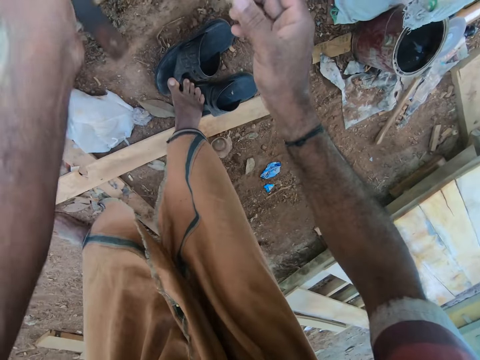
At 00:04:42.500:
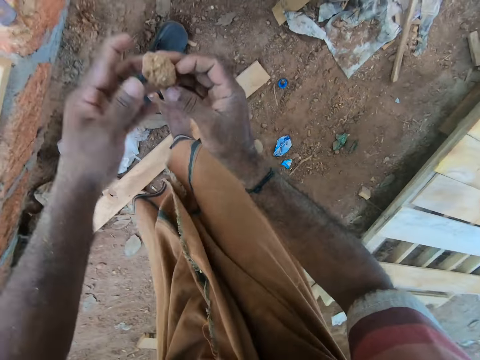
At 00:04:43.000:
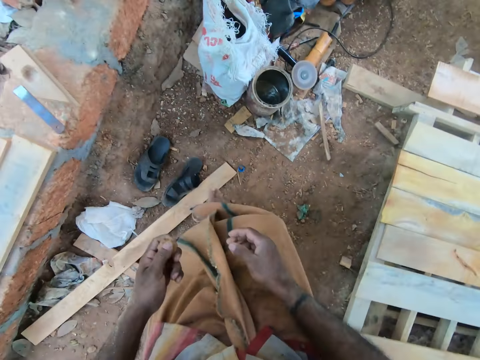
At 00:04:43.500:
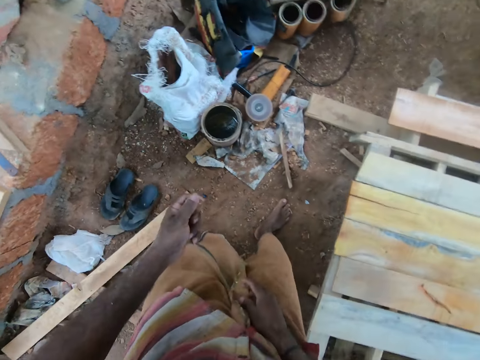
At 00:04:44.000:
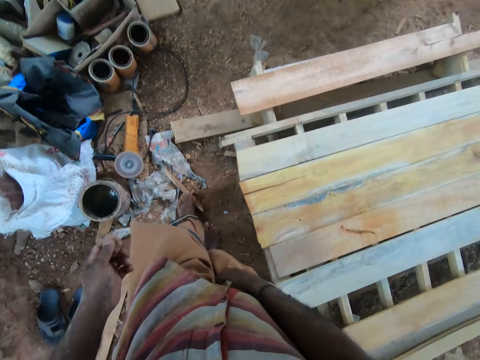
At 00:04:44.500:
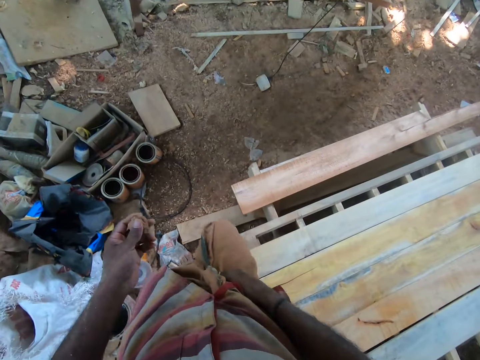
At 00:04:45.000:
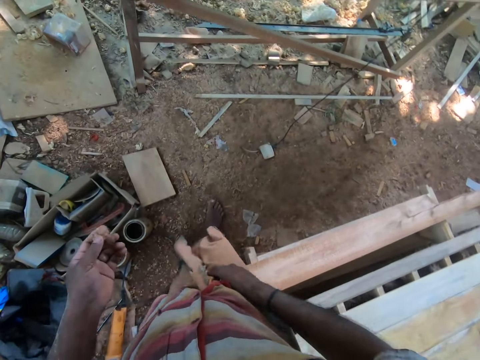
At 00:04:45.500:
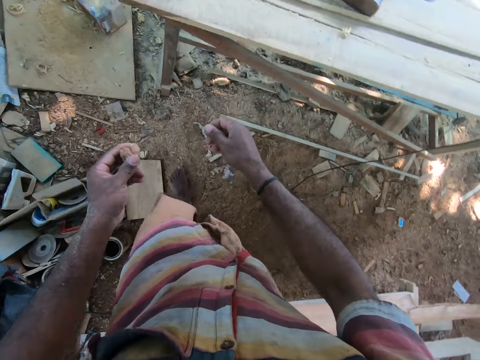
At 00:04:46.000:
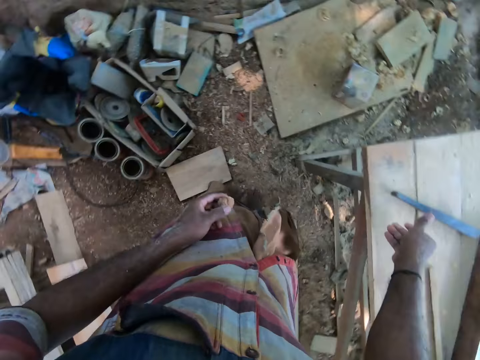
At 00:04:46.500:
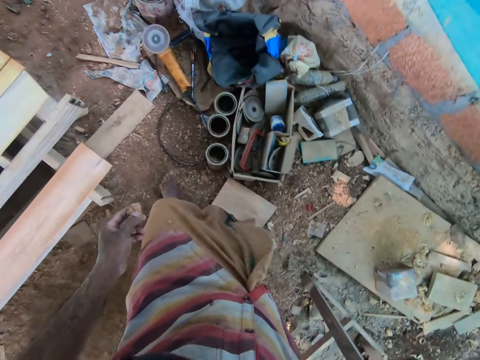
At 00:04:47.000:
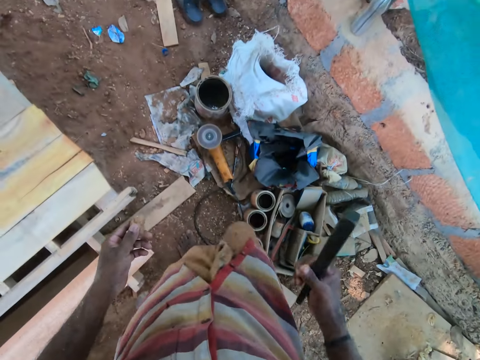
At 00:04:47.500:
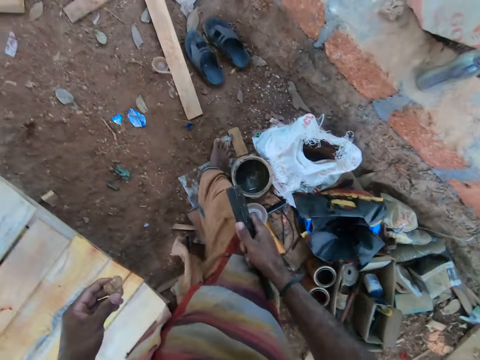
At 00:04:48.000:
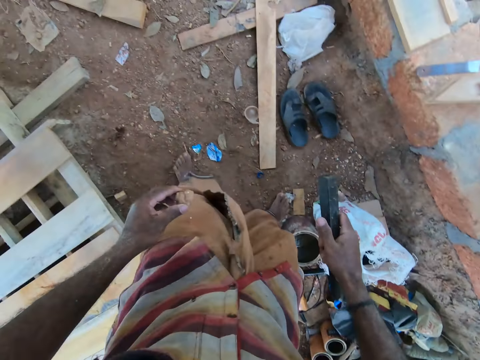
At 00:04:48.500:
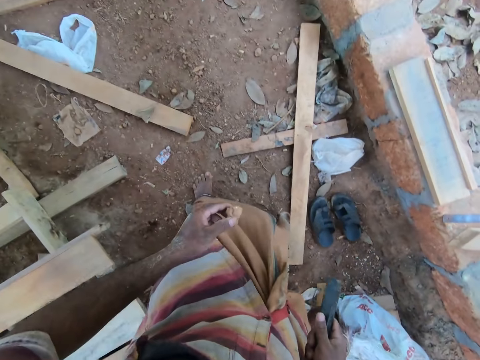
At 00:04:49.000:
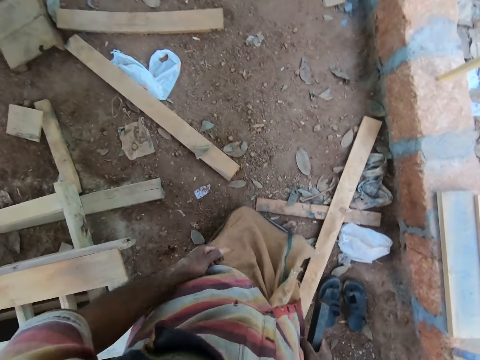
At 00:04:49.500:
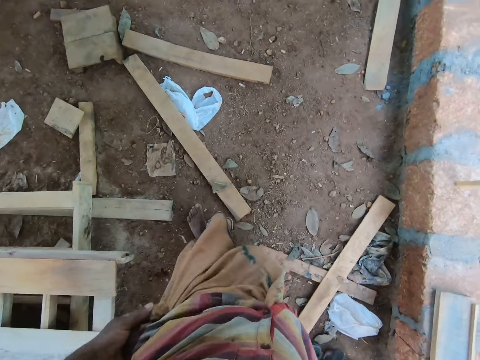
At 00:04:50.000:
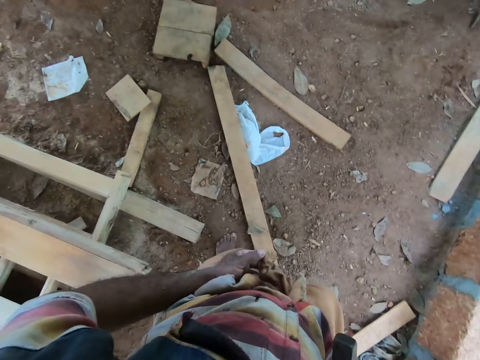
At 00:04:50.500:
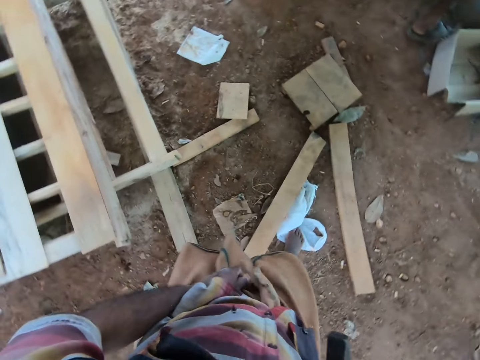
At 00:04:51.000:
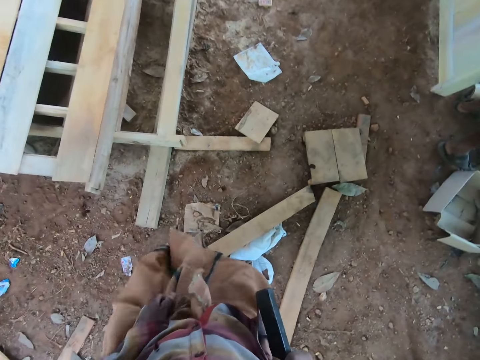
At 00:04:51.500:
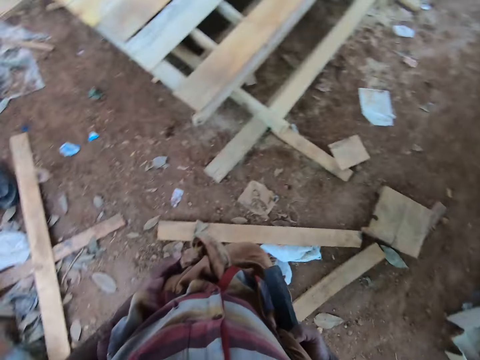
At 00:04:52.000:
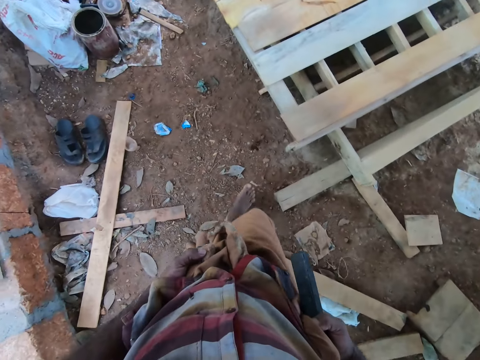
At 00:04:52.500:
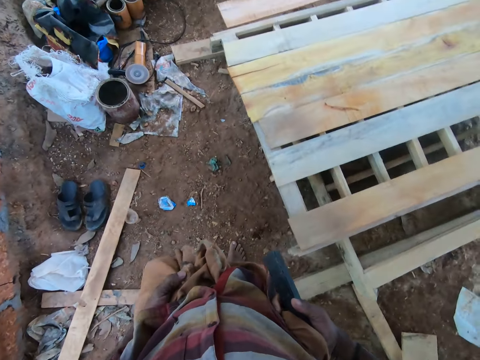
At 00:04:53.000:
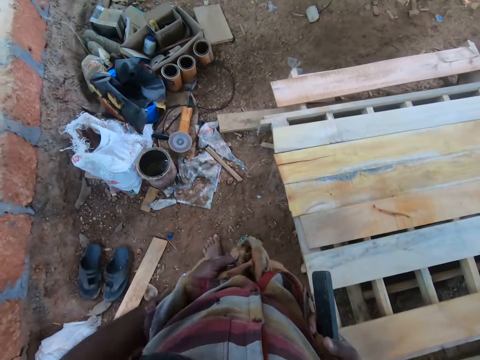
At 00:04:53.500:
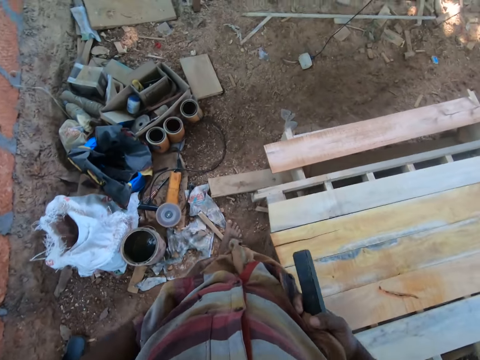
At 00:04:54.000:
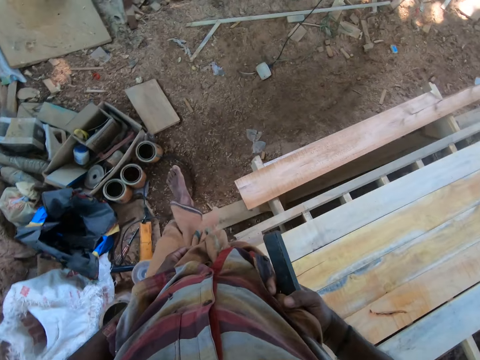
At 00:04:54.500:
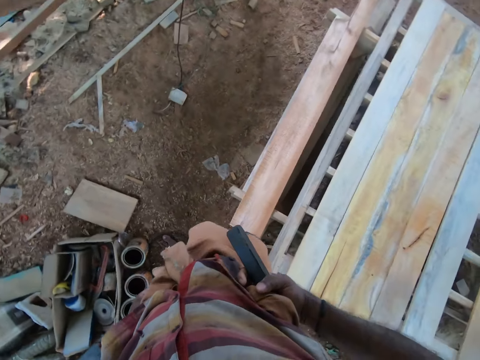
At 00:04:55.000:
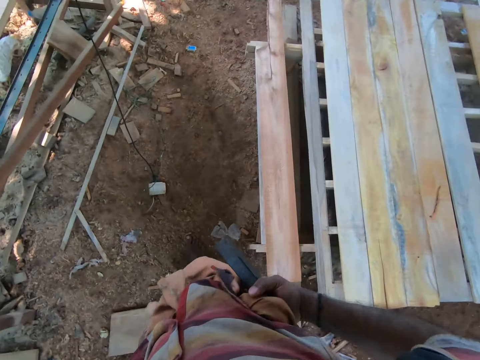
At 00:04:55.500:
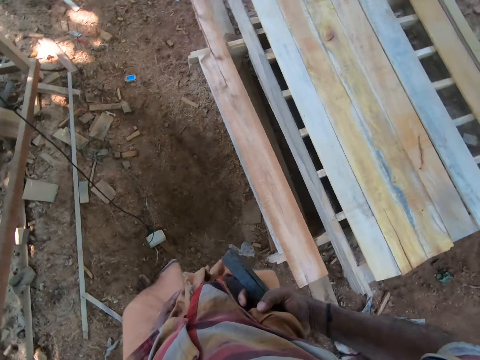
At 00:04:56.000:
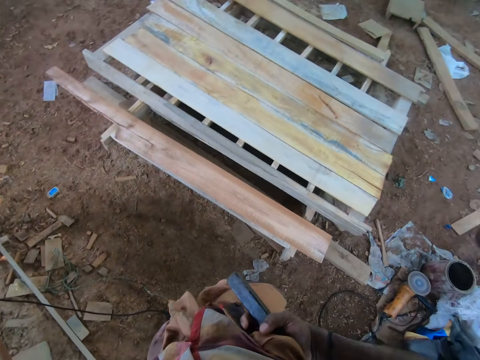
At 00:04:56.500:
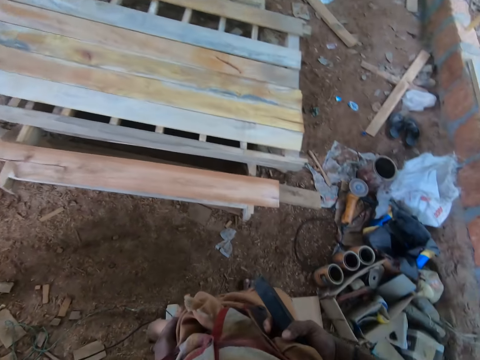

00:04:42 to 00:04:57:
The camera wearer drops the block plane blade on the ground with his left hand. He passes the stone from his right hand to his left hand. He walks around. He picks a piece of metal on a table with his right hand. He walks around. He adjusts his cloth with his left hand. He talks to a man.

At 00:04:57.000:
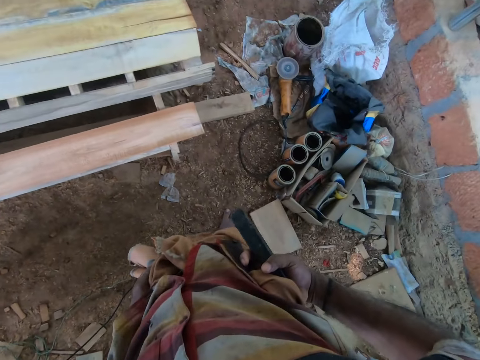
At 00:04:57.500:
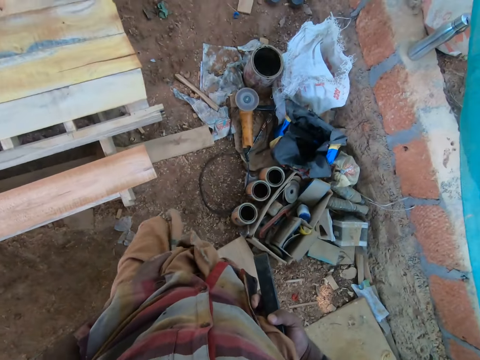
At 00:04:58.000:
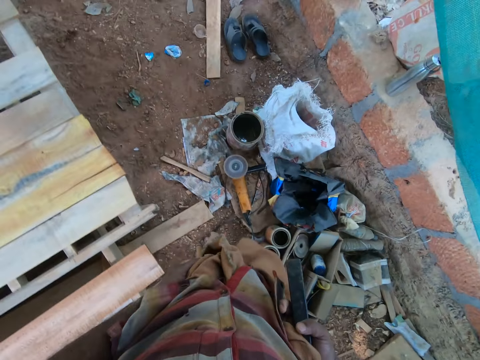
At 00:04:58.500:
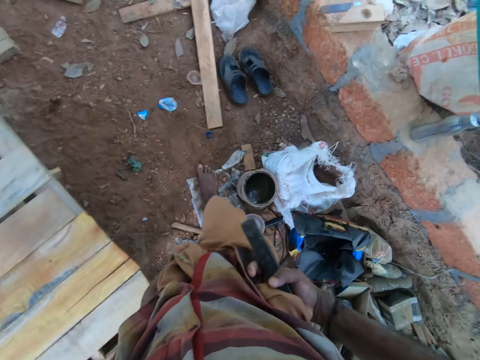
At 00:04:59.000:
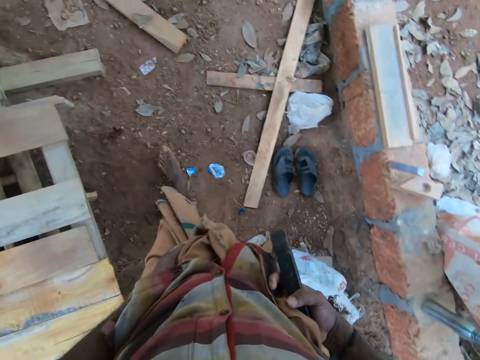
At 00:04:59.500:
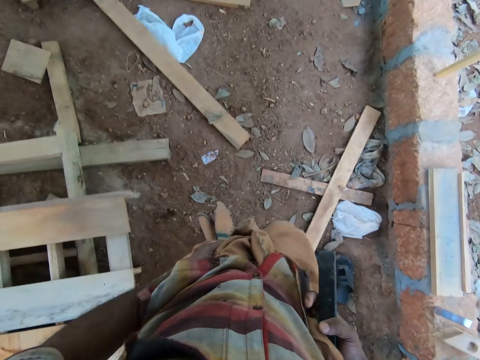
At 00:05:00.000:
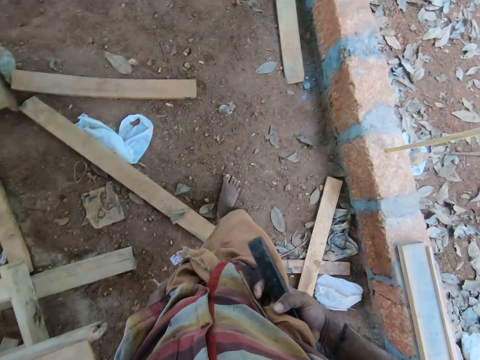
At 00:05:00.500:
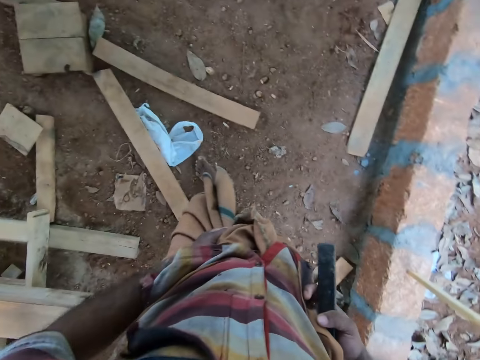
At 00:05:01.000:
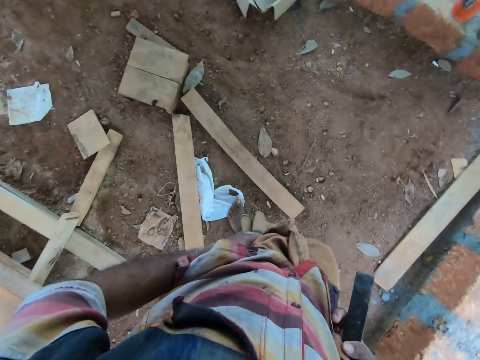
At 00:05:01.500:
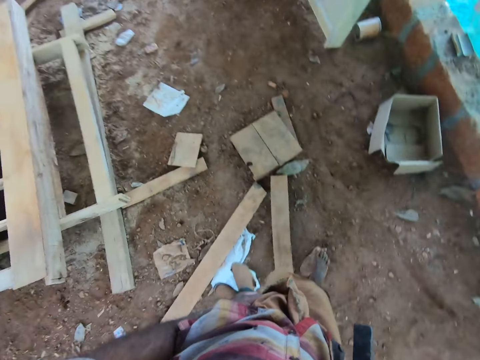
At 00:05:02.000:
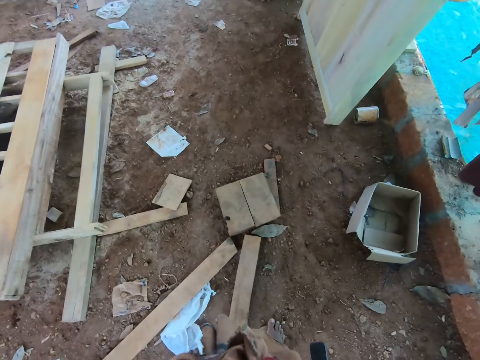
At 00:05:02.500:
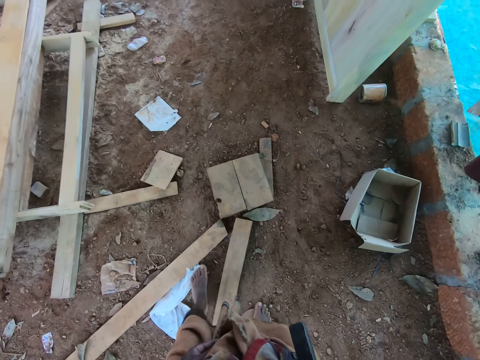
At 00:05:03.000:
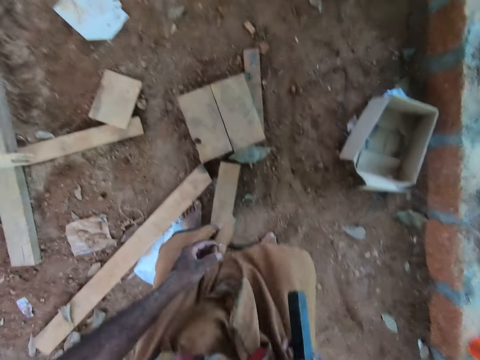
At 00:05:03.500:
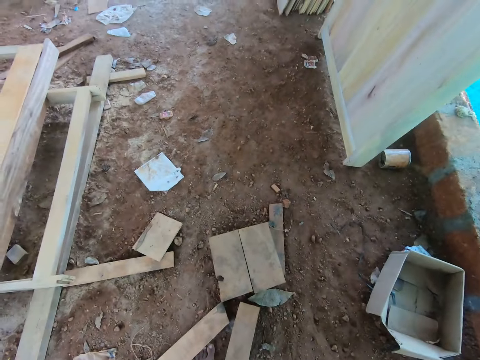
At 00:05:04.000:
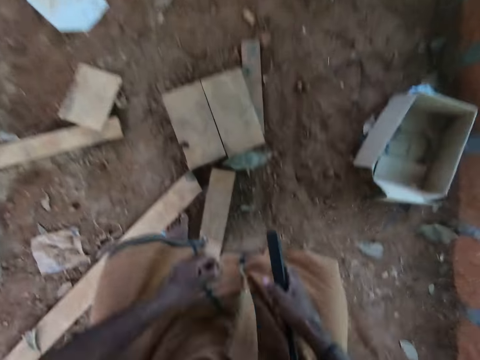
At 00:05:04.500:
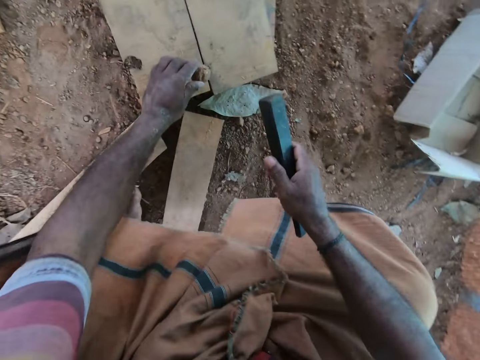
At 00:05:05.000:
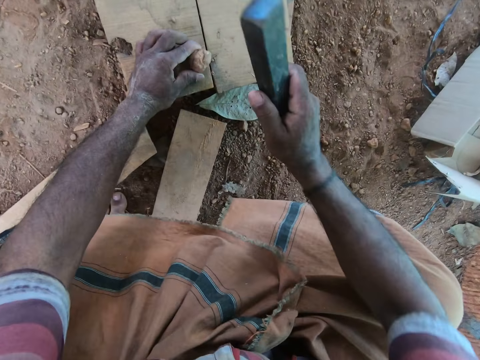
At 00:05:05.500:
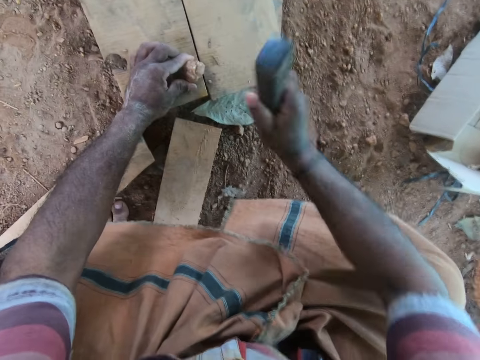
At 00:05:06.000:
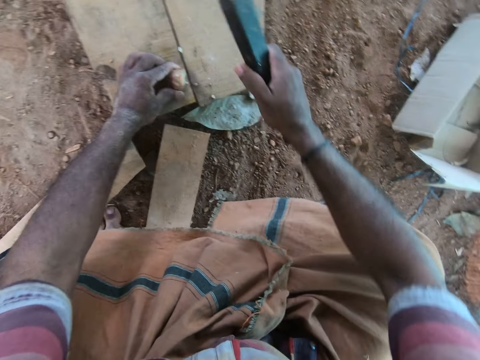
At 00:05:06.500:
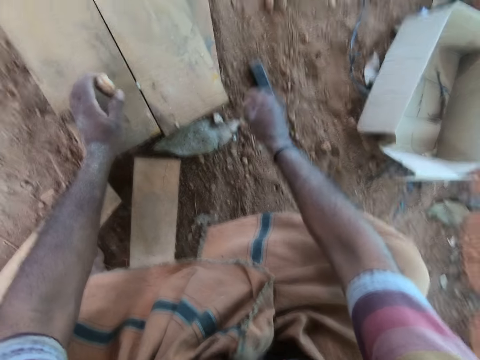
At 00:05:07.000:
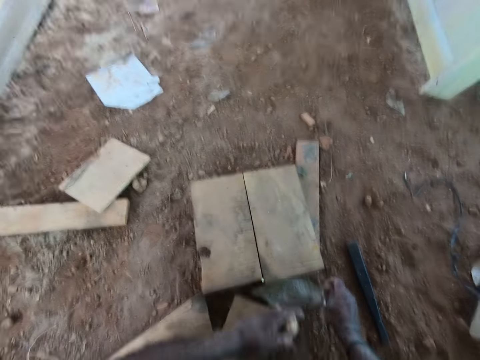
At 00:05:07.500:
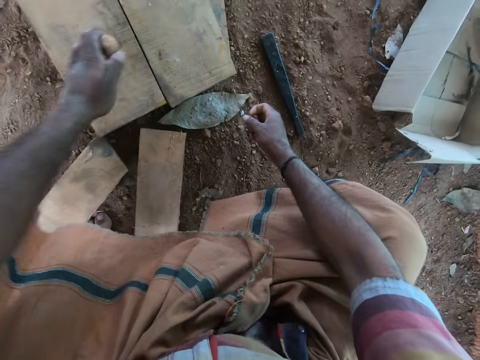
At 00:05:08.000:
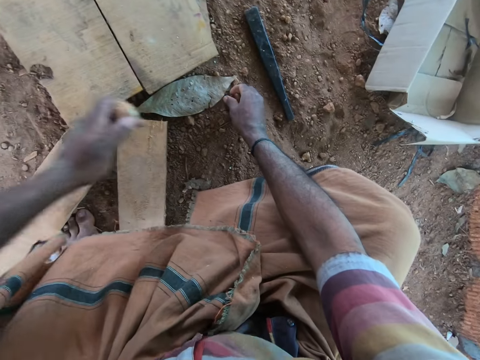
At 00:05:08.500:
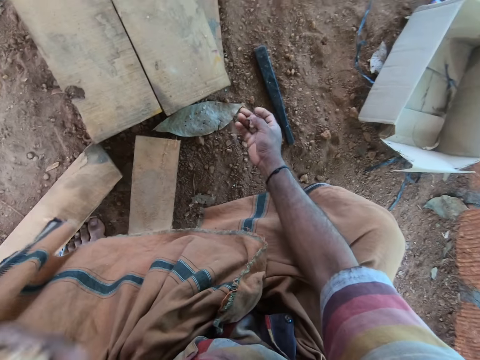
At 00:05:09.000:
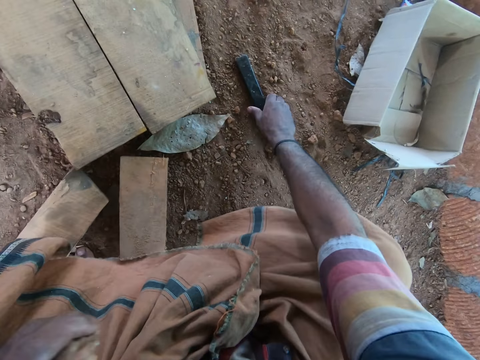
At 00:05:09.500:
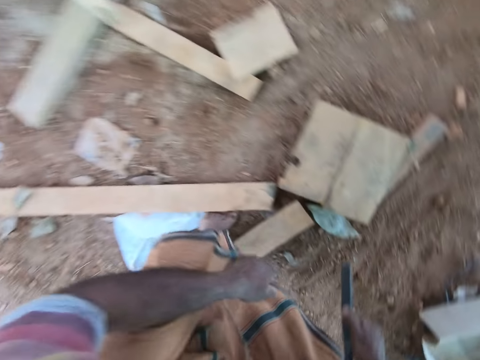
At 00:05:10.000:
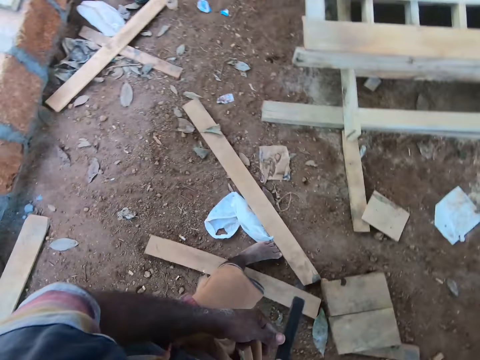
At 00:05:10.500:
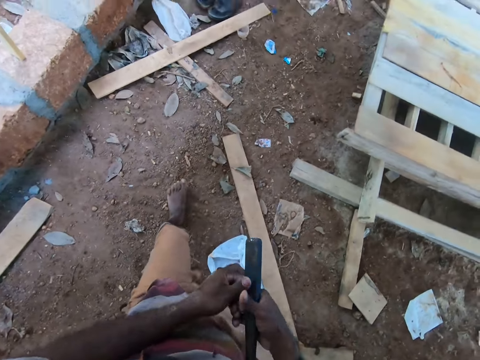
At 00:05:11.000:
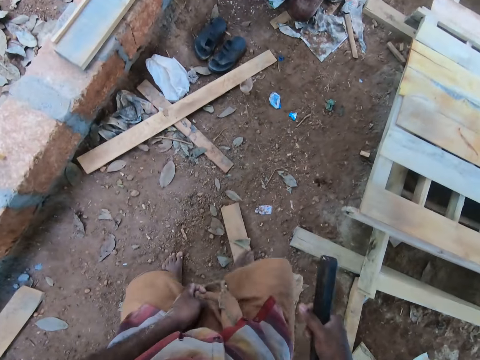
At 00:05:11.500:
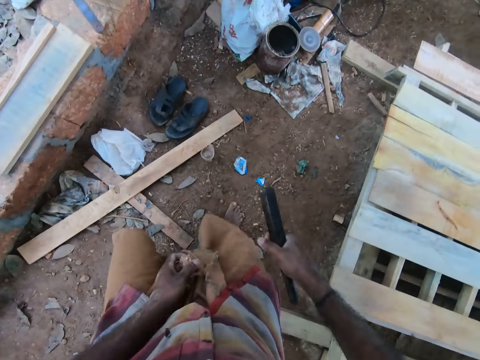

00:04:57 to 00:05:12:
The man talks to the camera wearer. The camera wearer talks to the man. He places the stone on a piece of wood on the floor with his left hand. He hits the stone on the piece of wood on the floor with the piece of metal in his right hand. He drops the piece of metal in his right hand on the floor. He wipes the piece of wood on the floor with his left hand. He talks to the man. He picks the stone on the floor with his right hand. He picks the piece of metal on the floor with his right hand. He switches the stone in his right hand to his left hand. He walks around.
